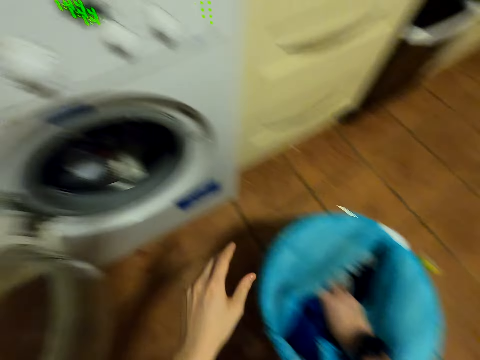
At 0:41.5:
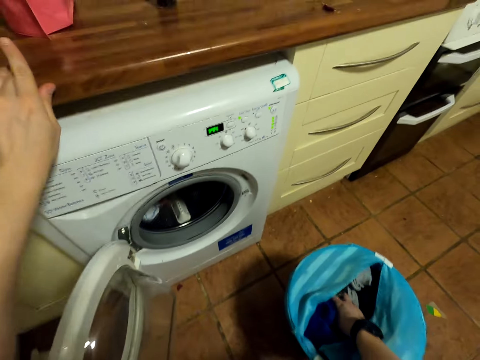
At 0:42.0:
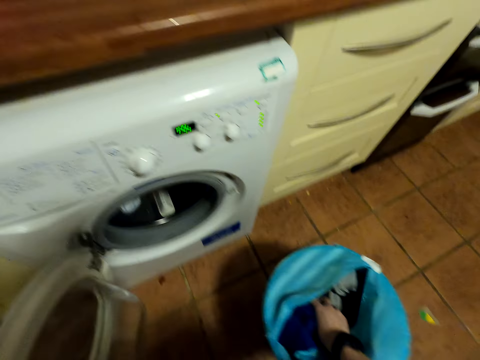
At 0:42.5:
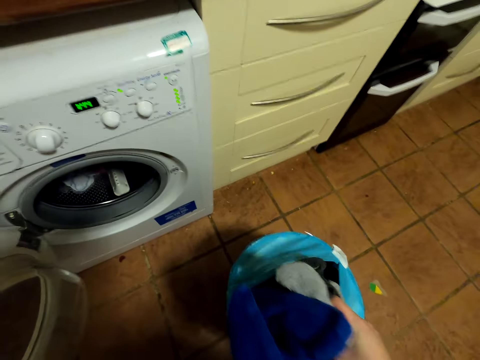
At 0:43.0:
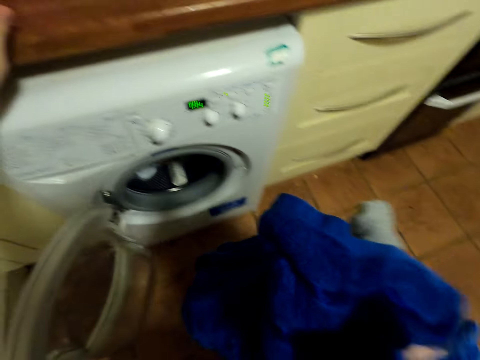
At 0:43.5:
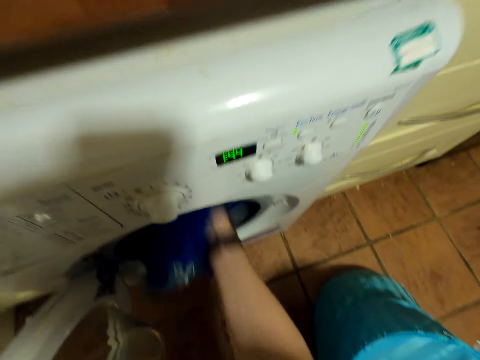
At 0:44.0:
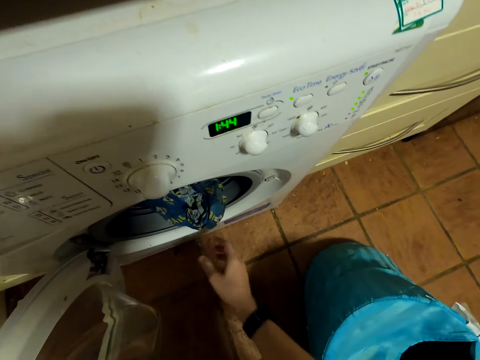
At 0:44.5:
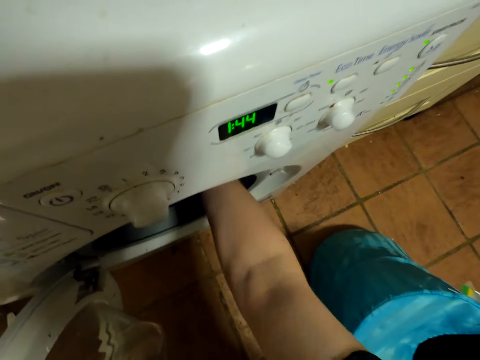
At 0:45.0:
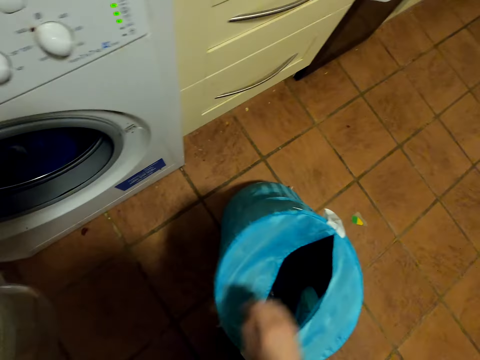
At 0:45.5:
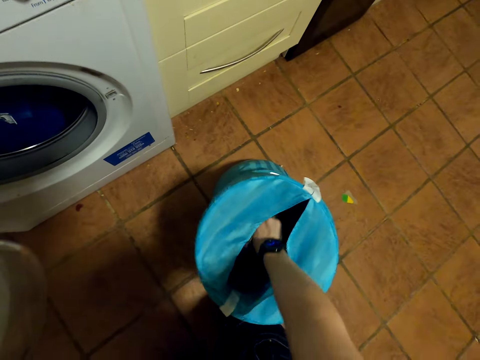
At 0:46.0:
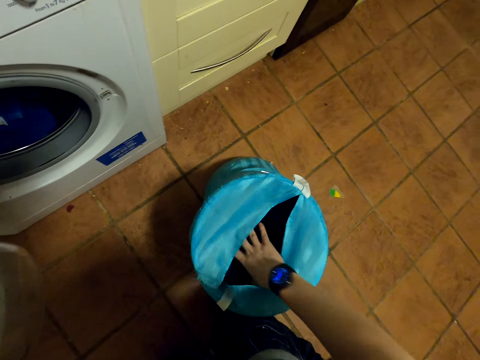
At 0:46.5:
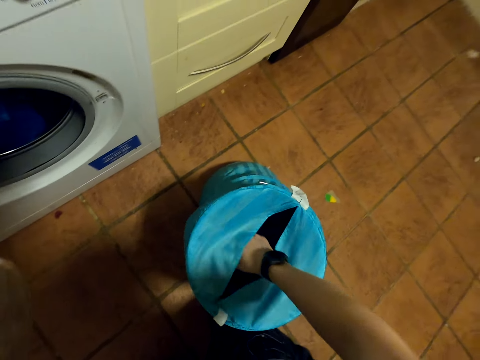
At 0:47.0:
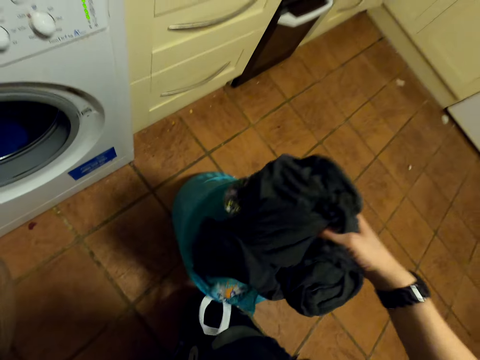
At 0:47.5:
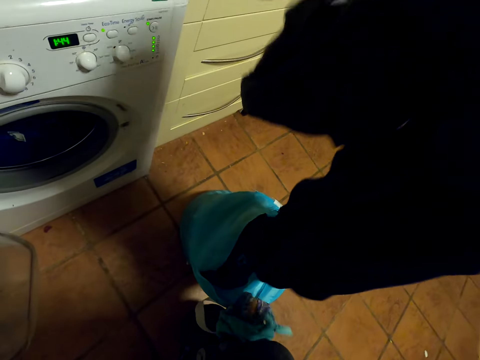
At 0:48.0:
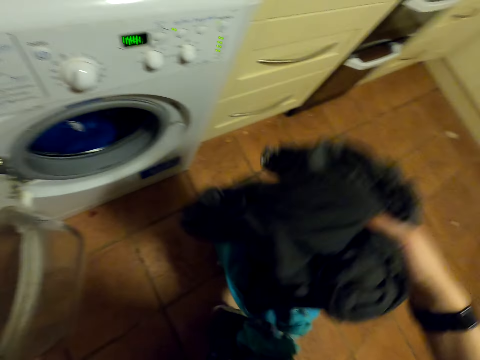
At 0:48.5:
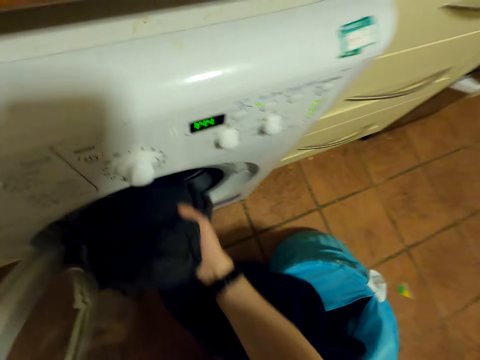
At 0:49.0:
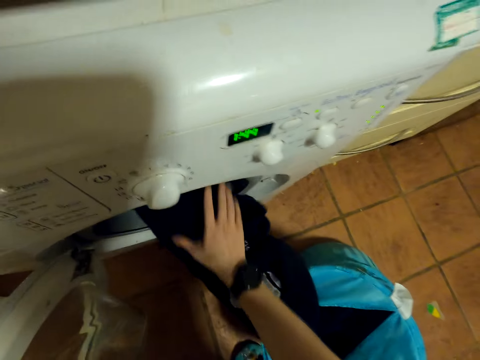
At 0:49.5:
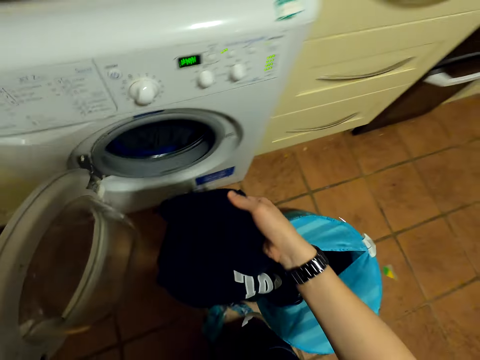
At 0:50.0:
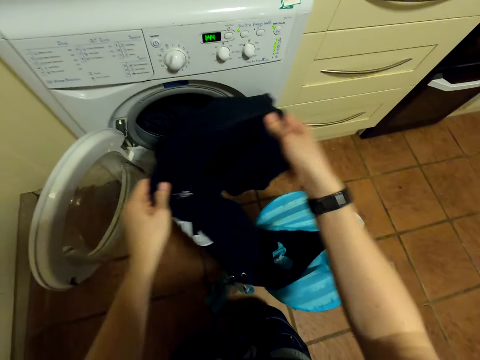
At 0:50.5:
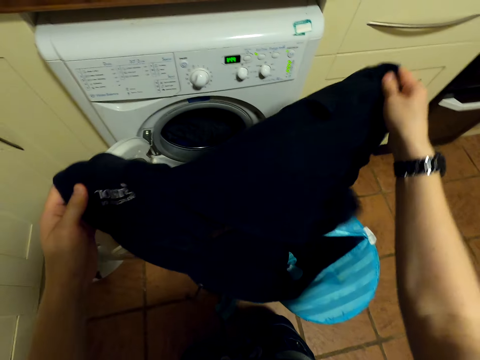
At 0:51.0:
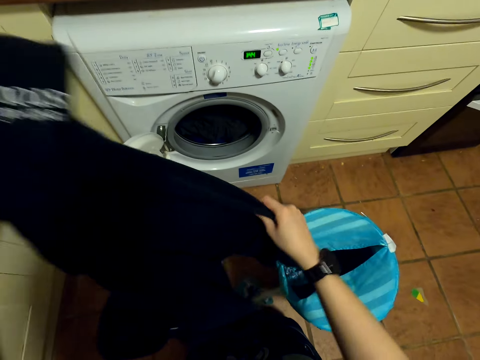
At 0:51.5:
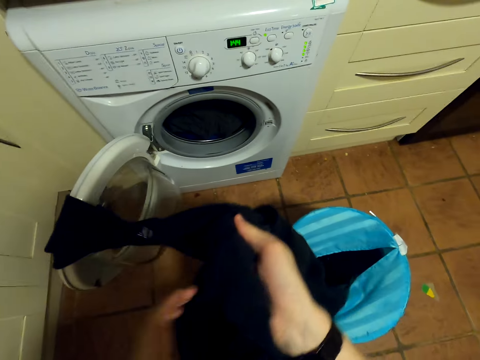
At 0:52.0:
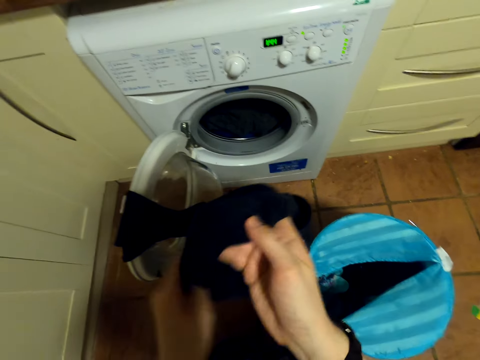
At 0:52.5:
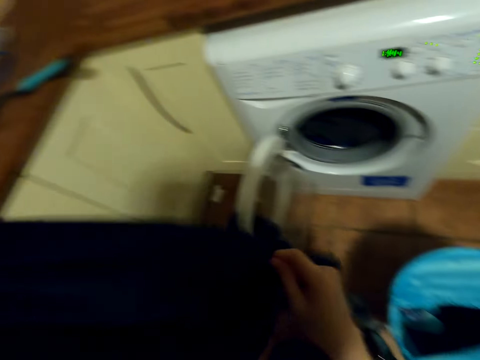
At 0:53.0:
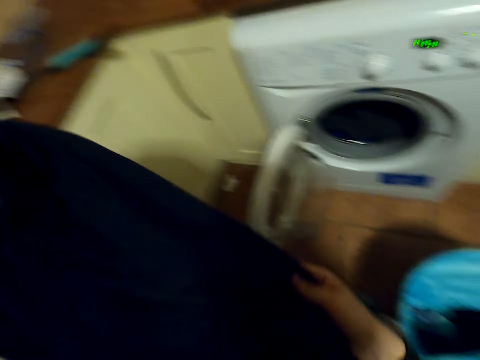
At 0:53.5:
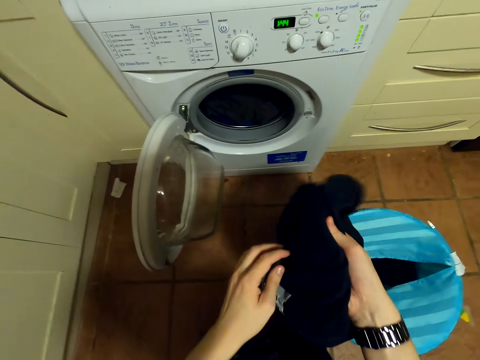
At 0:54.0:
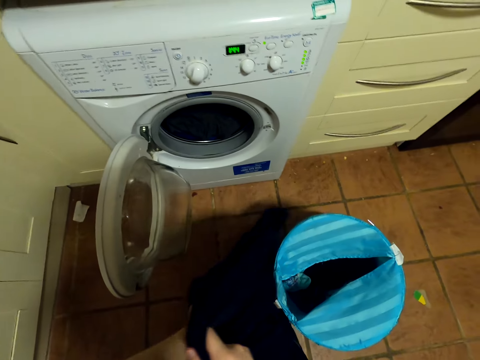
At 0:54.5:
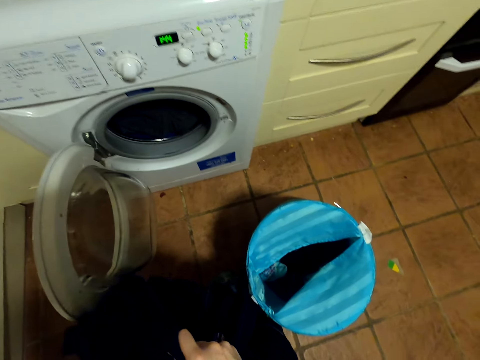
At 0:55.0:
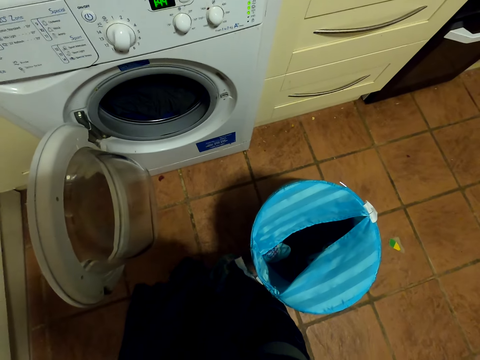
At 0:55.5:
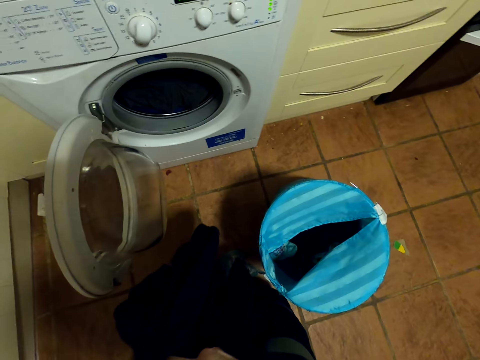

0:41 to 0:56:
The camera wearer takes clothes from the laundry basket. They put the clothes in the washing machine. They take clothes from the laundry basket. They put the clothes in the washing machine. They pick one of the clothes. They inspect the cloth pockets.

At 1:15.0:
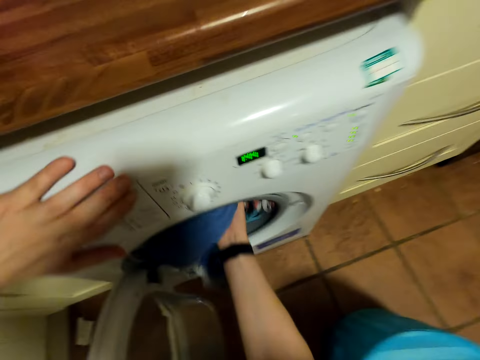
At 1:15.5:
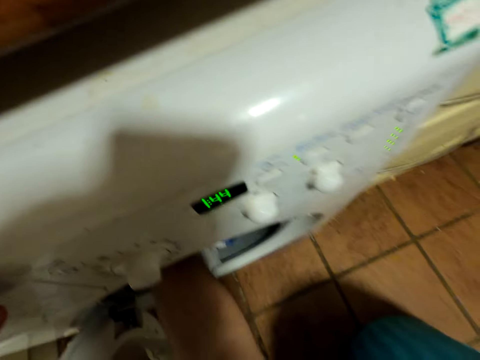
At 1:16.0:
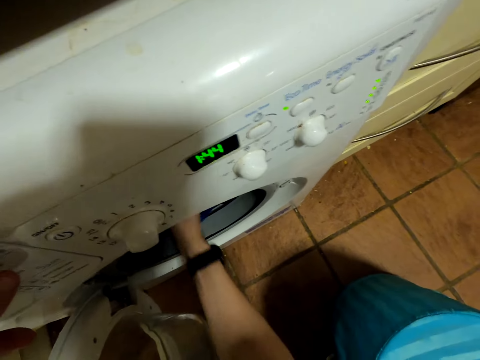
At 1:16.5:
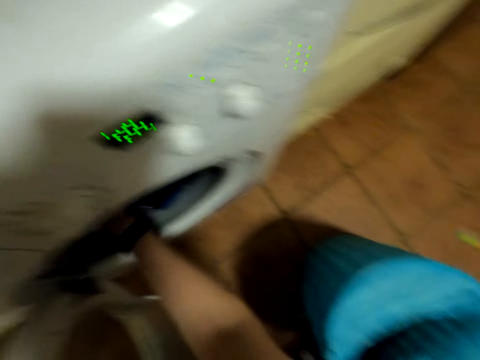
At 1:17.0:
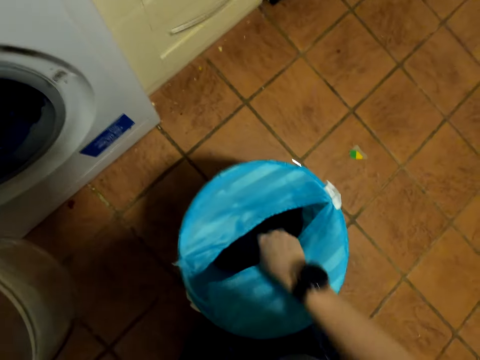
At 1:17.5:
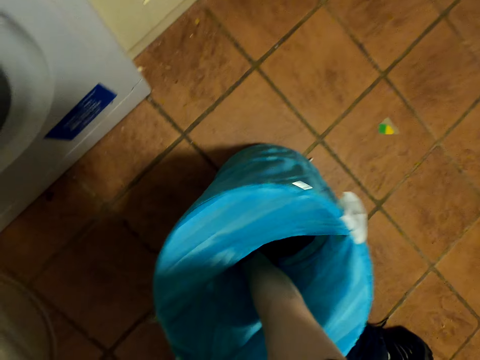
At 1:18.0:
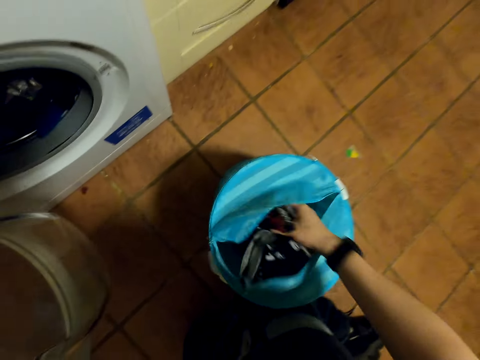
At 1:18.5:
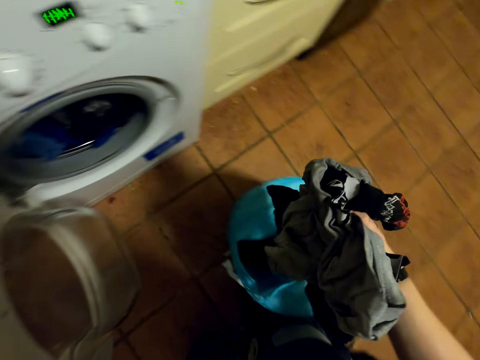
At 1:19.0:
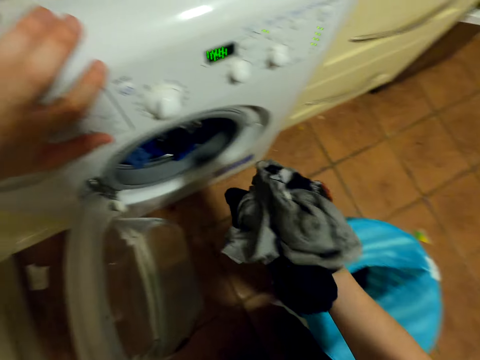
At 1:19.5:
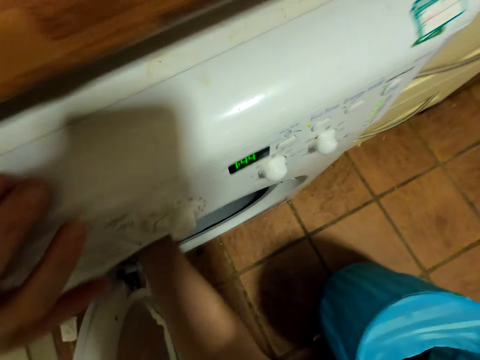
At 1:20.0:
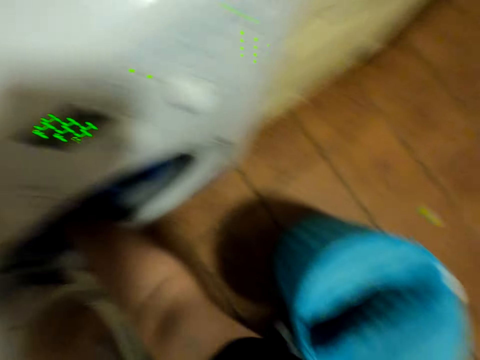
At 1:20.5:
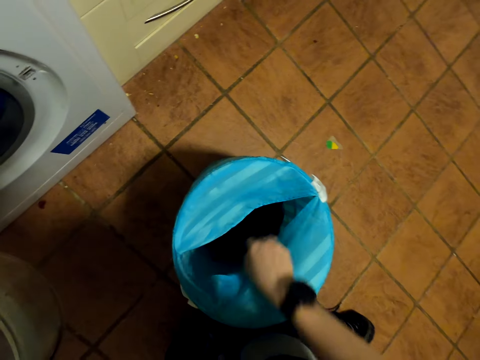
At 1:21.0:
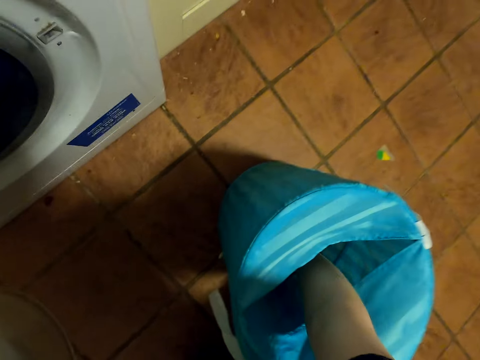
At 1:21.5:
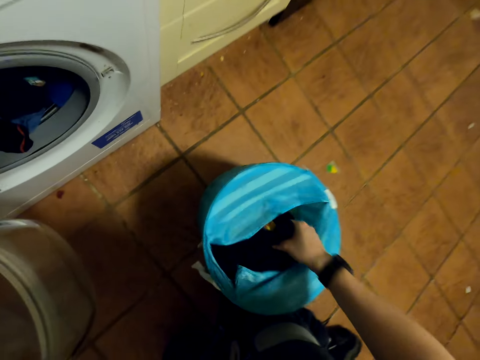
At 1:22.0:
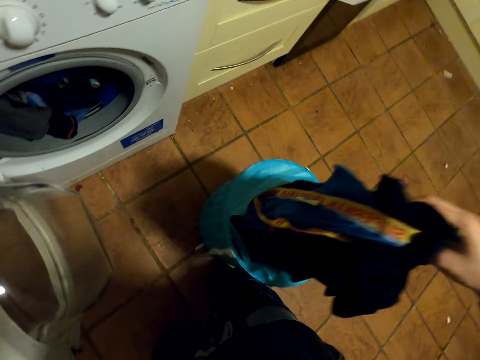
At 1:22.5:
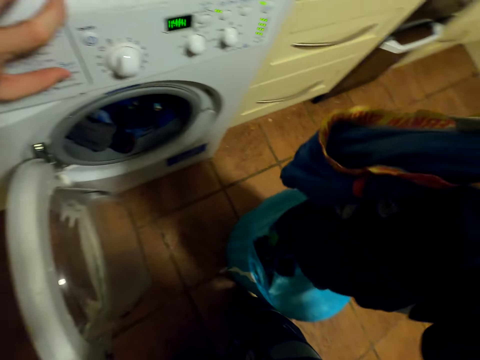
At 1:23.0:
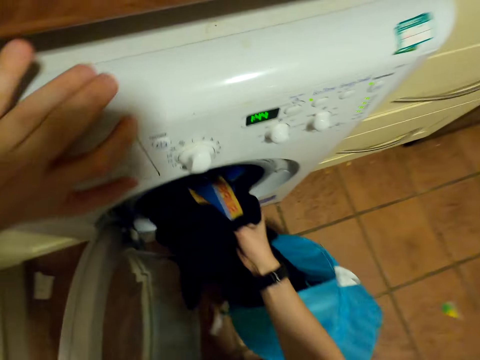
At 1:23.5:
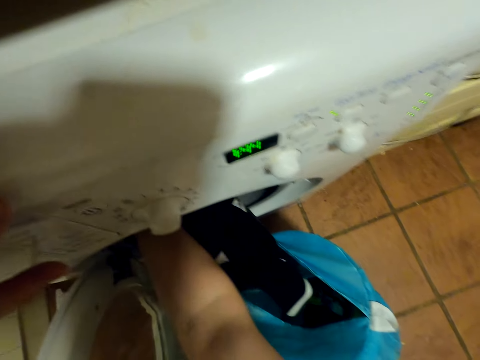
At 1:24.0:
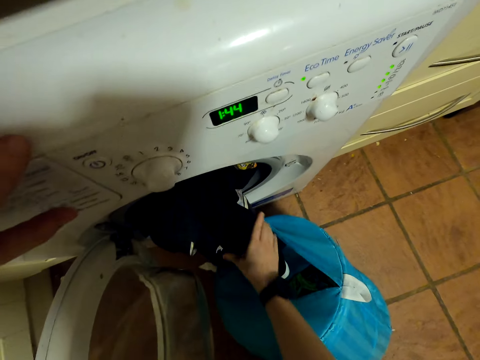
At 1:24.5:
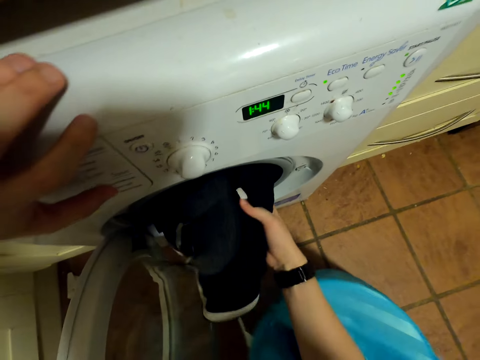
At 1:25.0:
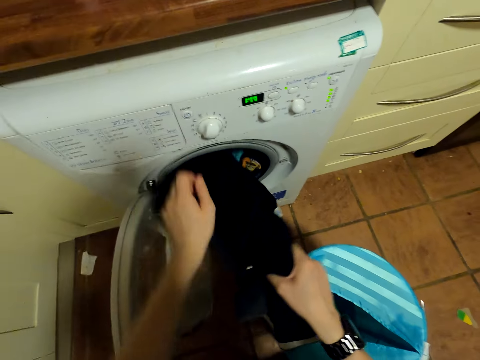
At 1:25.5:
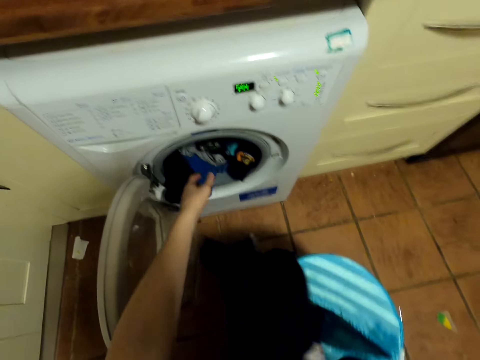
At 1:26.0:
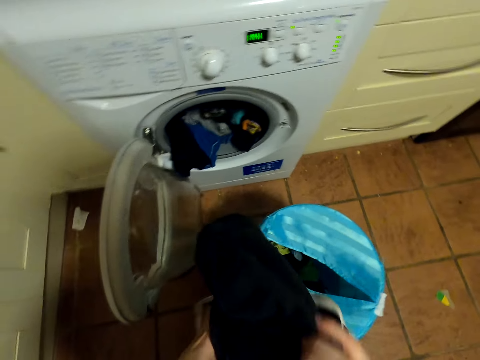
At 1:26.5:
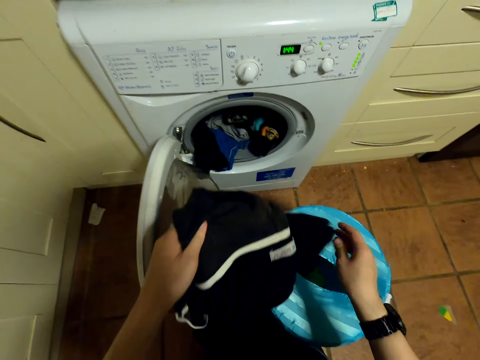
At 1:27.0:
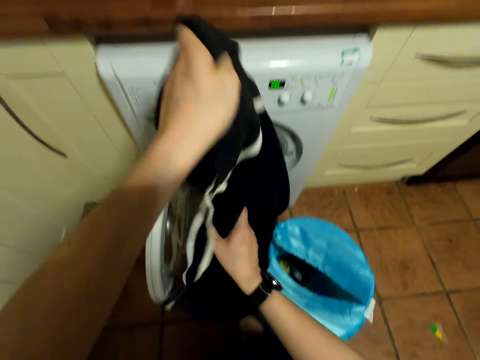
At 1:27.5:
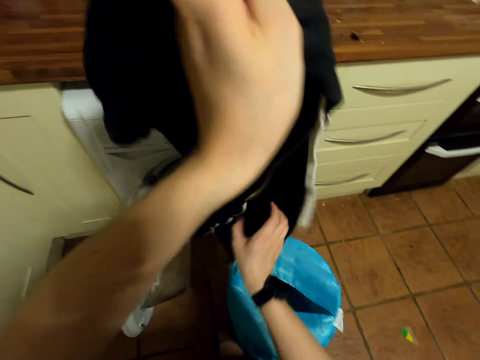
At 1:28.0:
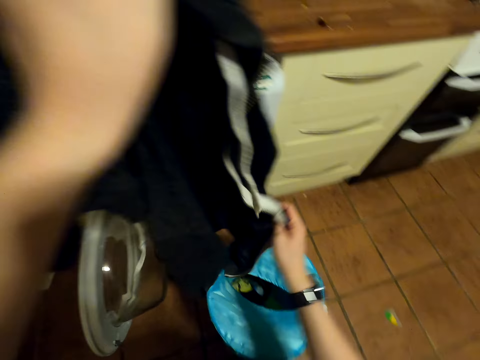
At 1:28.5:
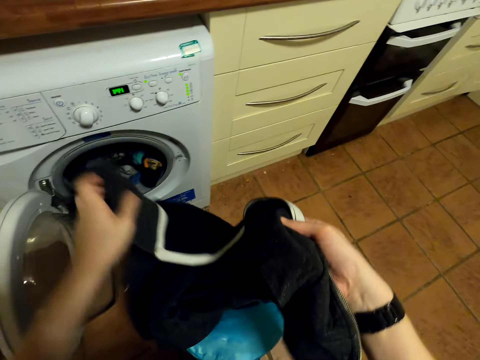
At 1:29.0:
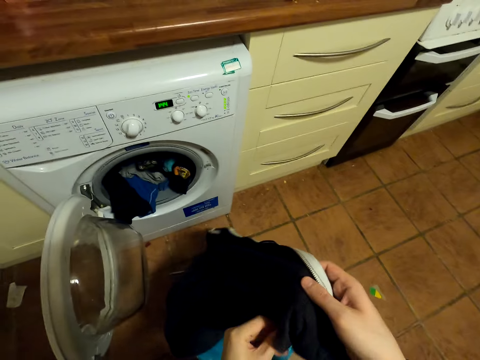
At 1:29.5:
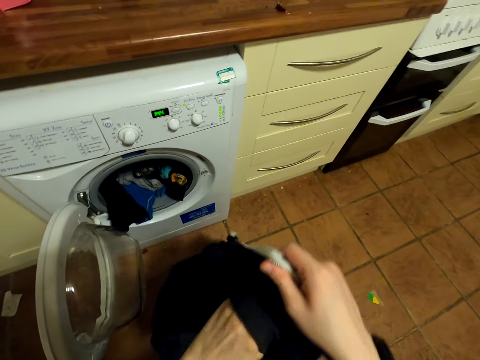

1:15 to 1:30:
The camera wearer puts the clothes in the washing machine. They take clothes from the laundry basket. They put the clothes in the washing machine. They take clothes from the laundry basket. They put the clothes in the washing machine. They take a cloth from the machine. They inspect the cloth pockets.
